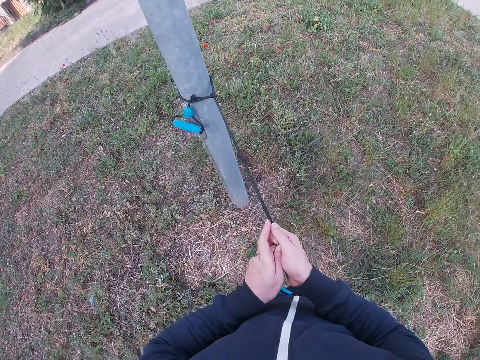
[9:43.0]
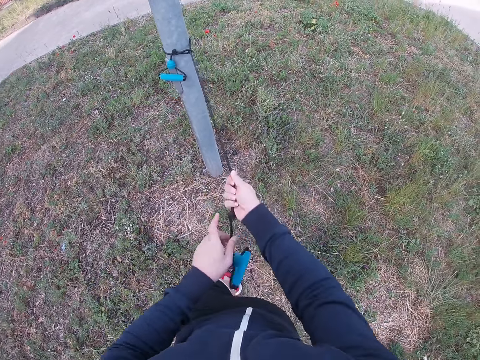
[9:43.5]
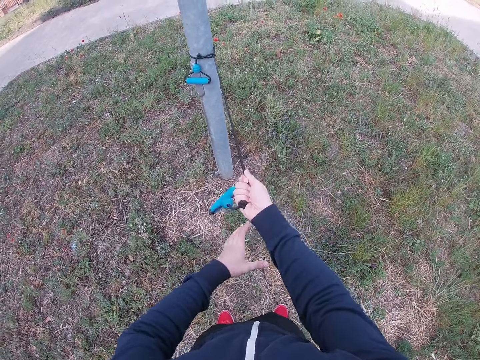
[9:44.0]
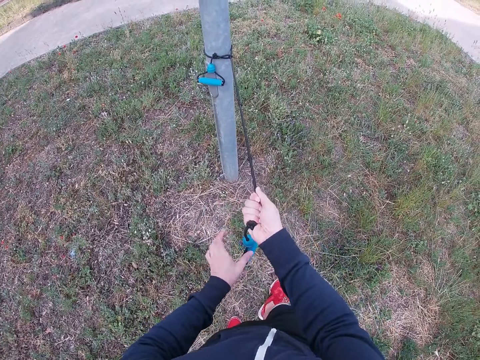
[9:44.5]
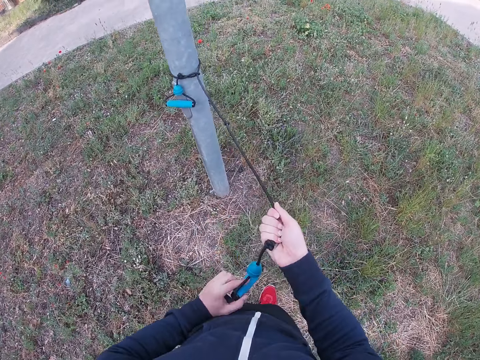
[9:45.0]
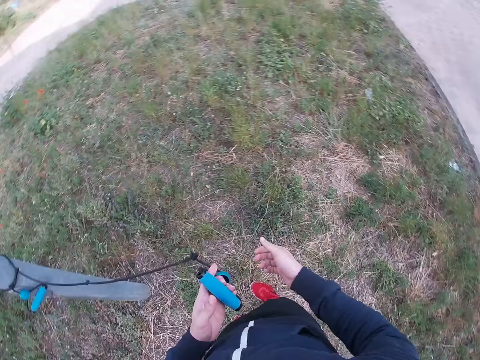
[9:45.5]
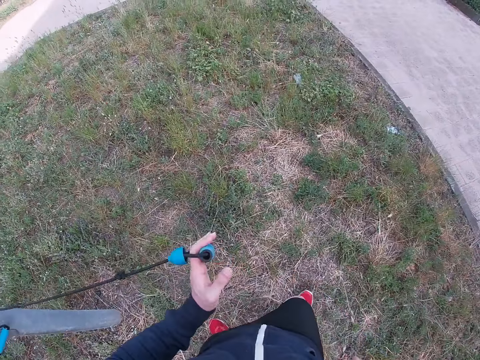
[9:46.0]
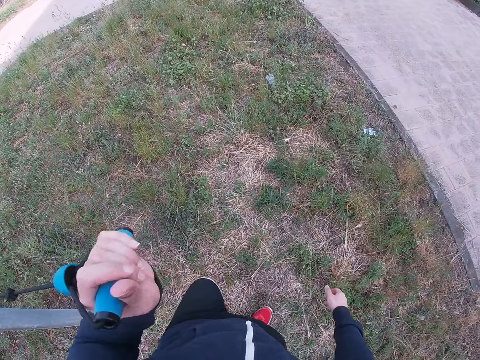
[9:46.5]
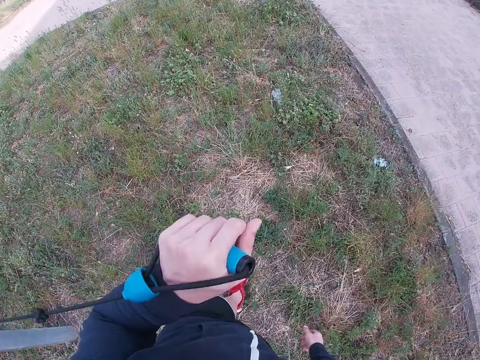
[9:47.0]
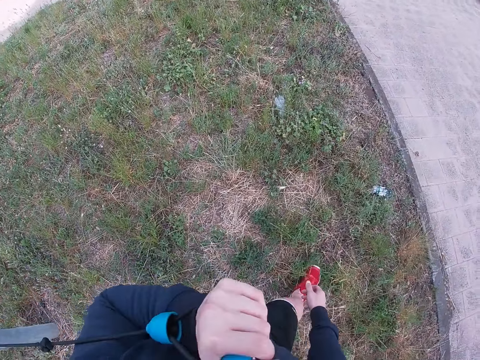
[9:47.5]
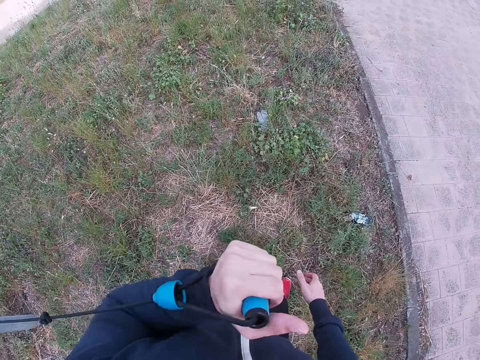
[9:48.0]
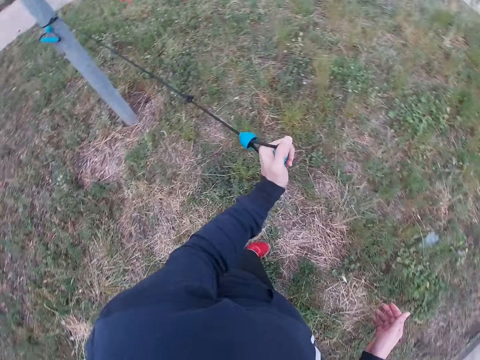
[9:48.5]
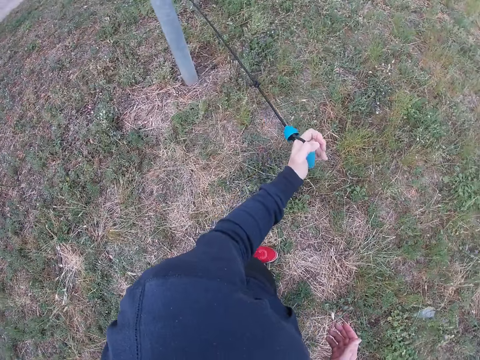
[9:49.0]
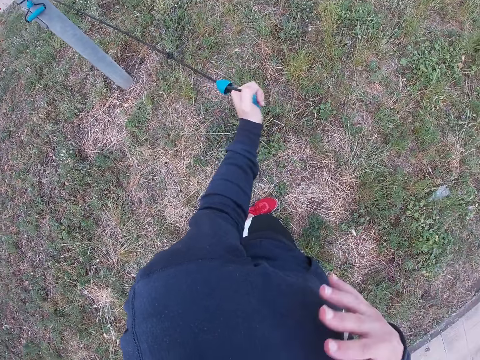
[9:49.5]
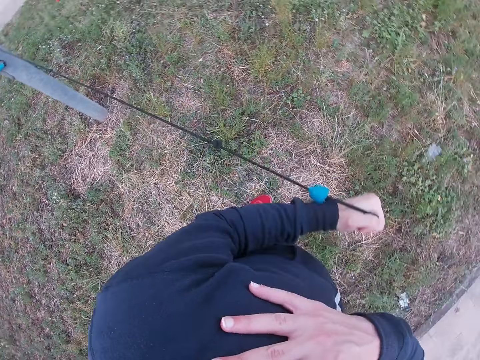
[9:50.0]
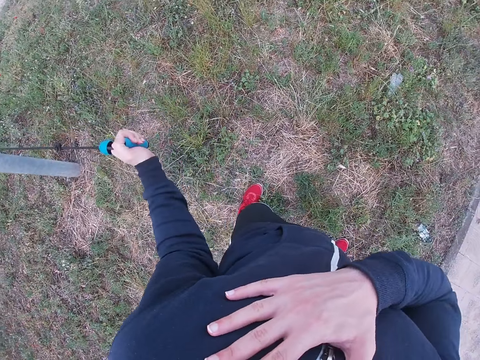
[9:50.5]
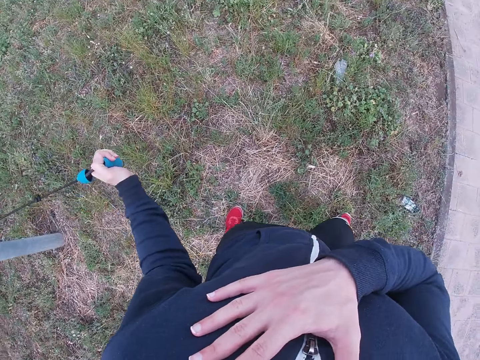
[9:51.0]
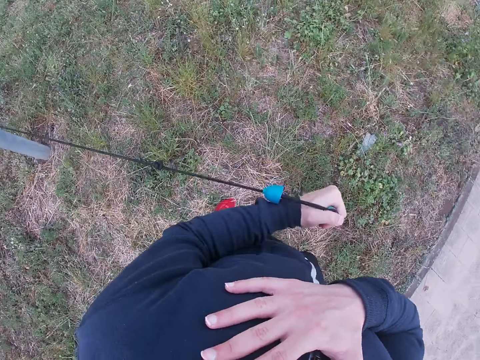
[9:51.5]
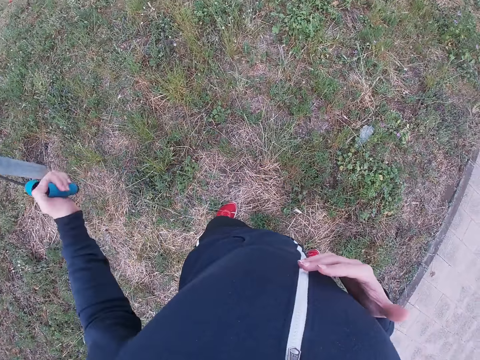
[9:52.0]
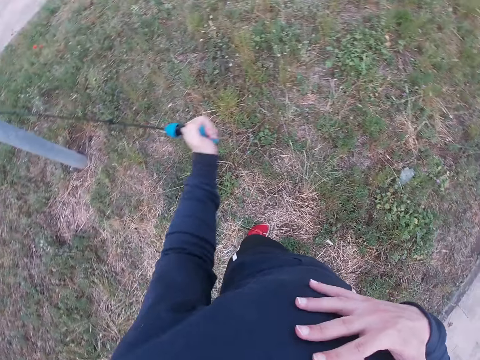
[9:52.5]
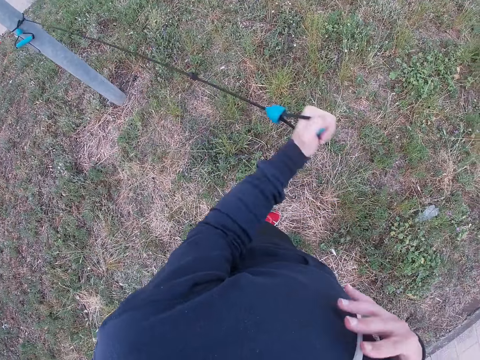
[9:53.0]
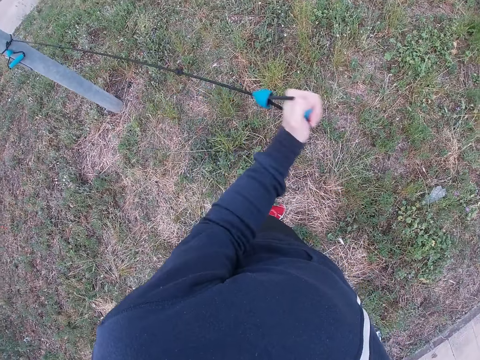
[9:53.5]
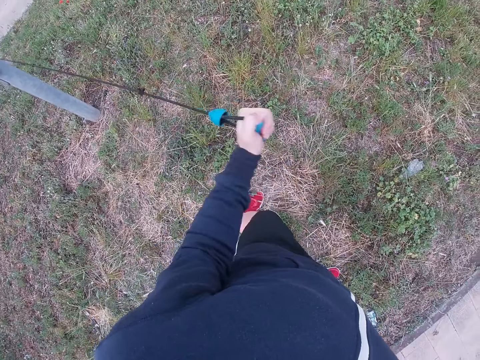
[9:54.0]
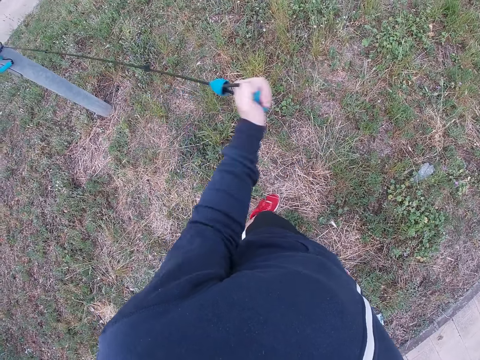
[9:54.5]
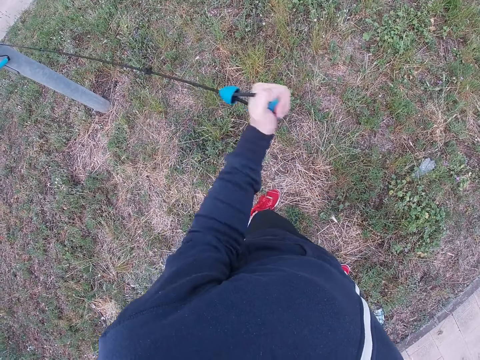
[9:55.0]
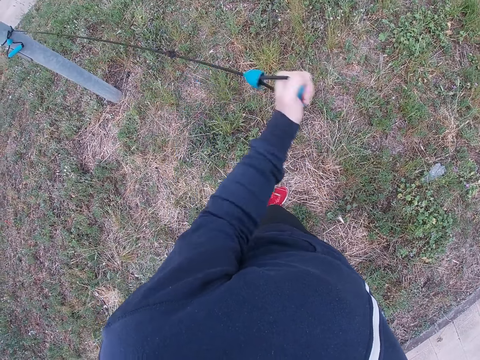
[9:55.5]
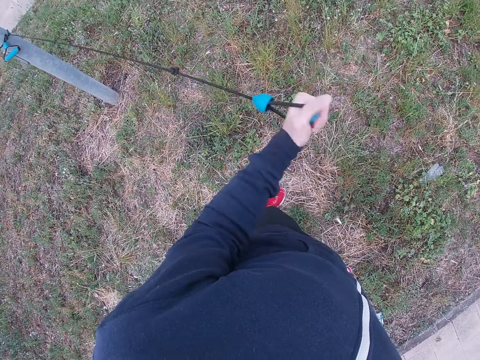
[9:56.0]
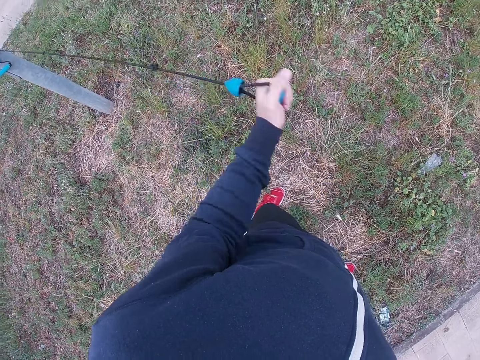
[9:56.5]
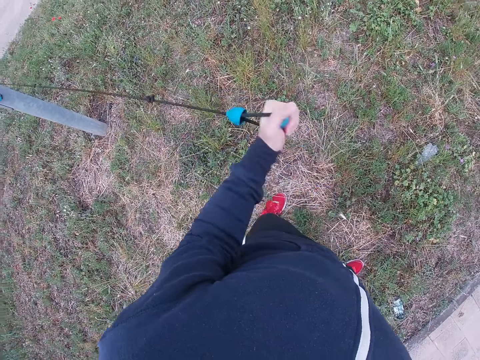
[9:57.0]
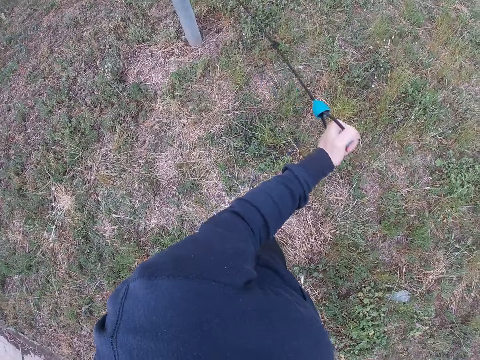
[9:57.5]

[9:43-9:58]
The camera wearer pulls the skipping rope. He holds the skipping rope with his left hand. He pulls the skipping rope with the left hand. He holds his shoulder with his right hand. He drops his hand. He exercises.

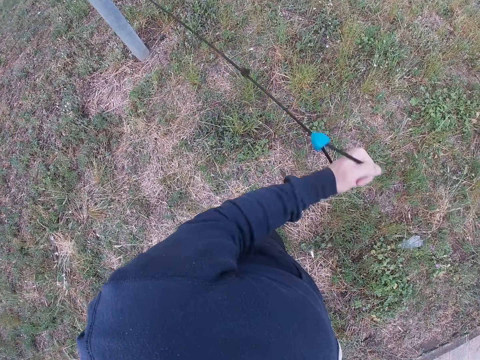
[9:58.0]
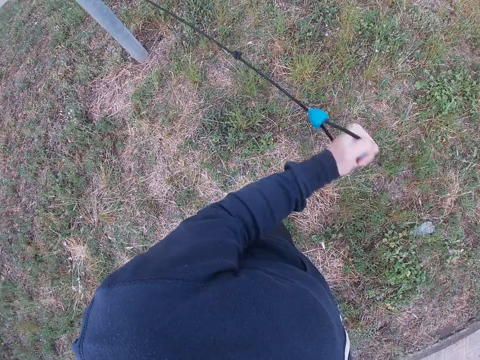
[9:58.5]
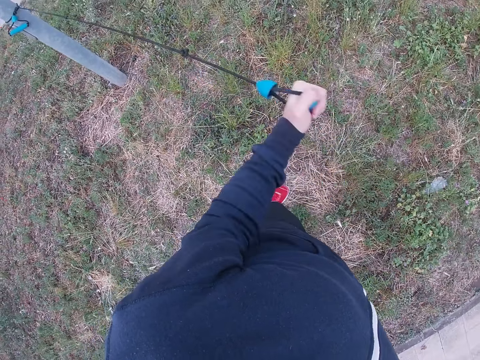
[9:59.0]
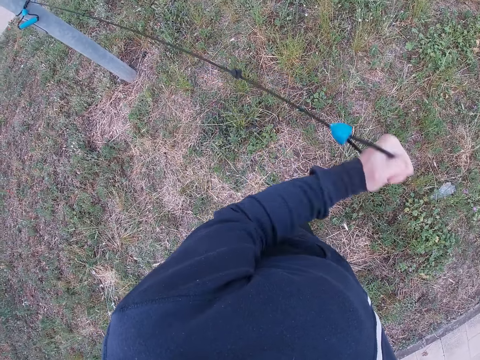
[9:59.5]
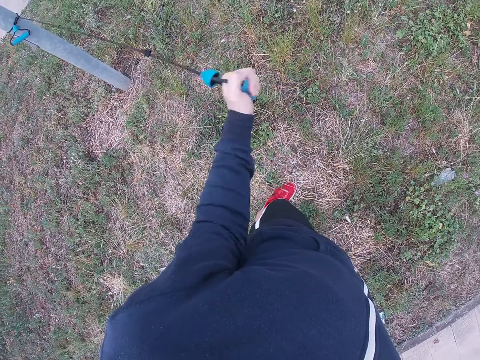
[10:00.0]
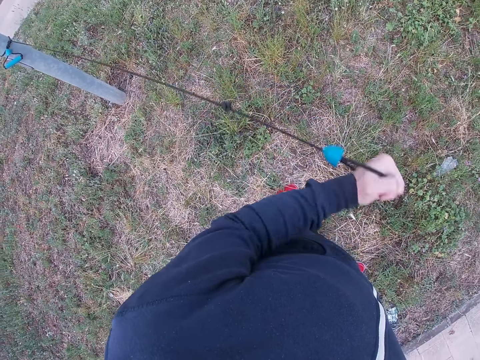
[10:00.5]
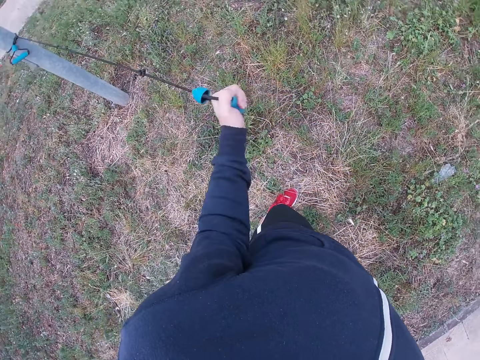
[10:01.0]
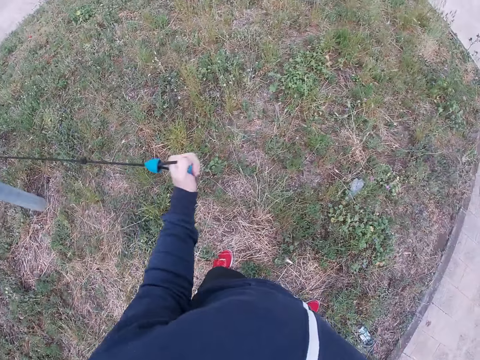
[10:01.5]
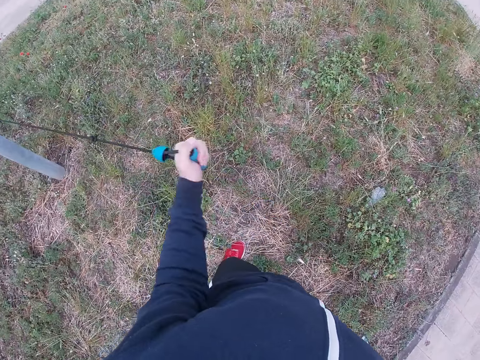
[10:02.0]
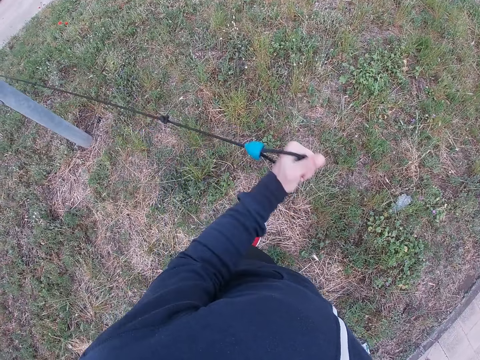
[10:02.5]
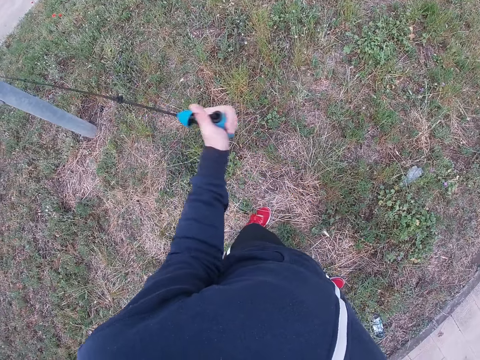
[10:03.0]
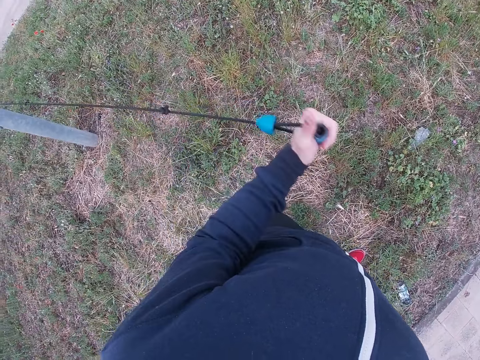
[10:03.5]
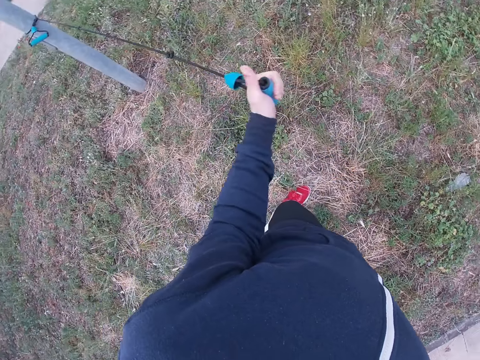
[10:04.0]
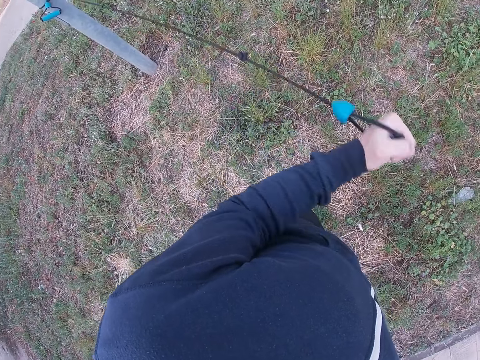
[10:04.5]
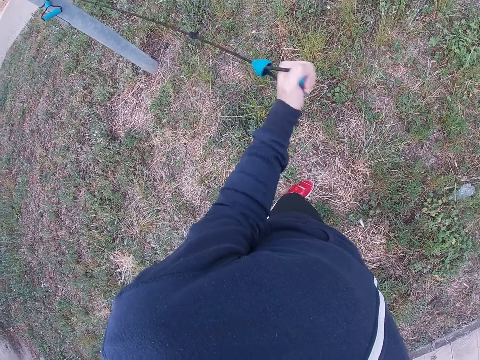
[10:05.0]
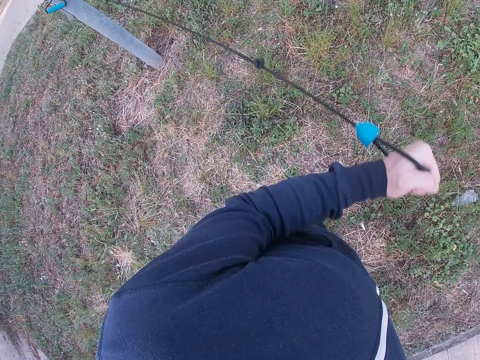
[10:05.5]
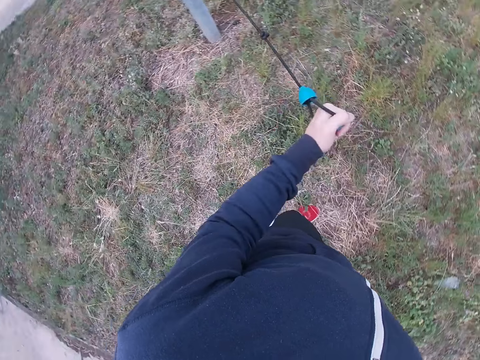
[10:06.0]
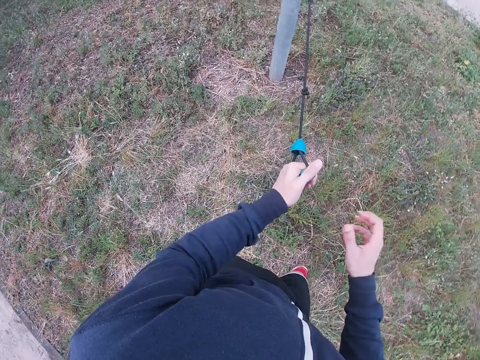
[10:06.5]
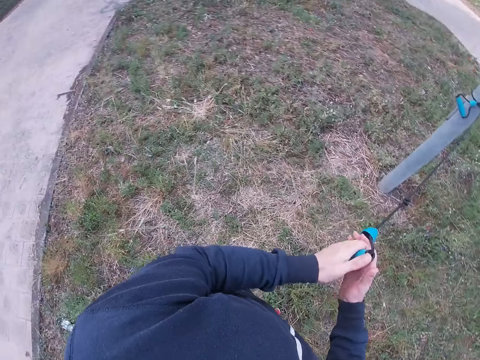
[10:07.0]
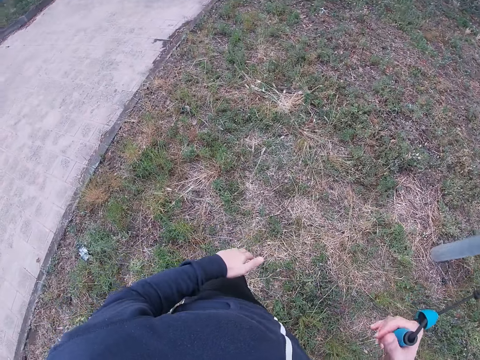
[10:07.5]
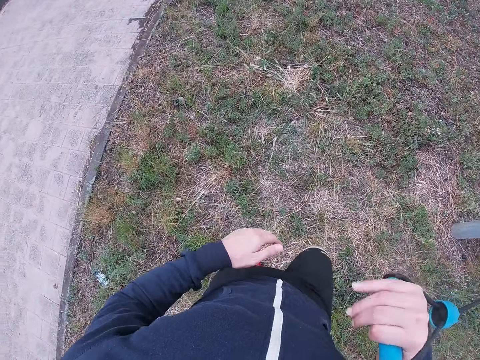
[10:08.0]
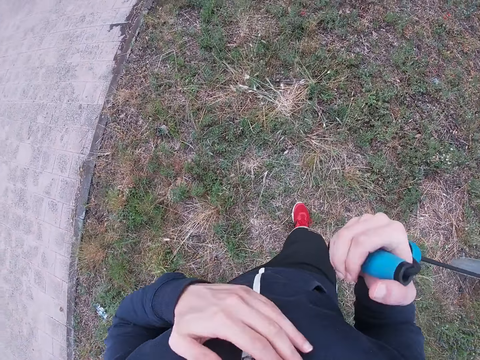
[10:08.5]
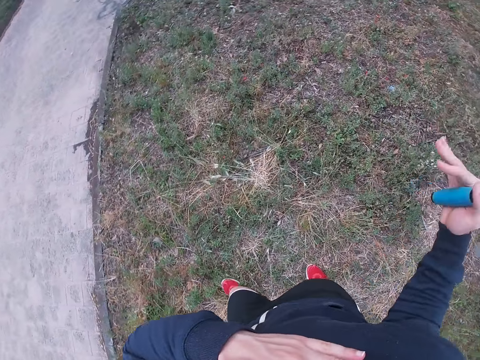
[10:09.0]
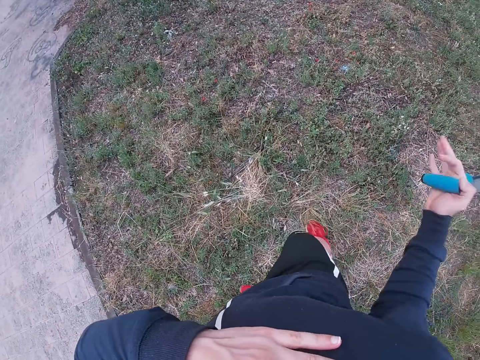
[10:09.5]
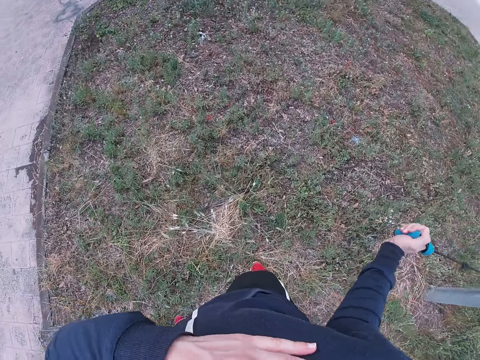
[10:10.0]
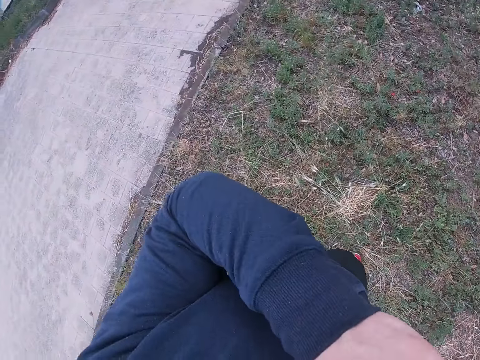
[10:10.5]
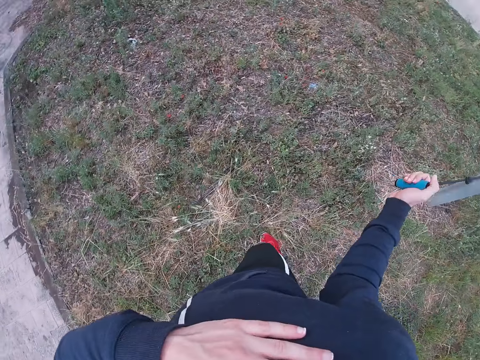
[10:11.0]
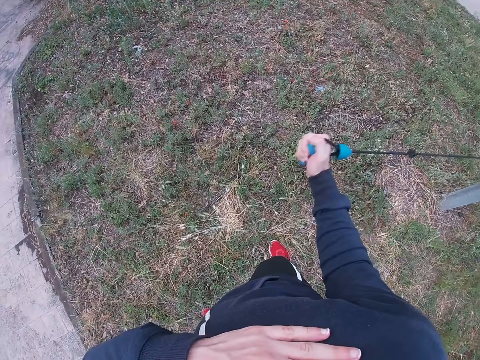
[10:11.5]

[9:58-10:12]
The camera wearer passes the rope's handle to his right hand. He holds his shoulder with his left hand.
